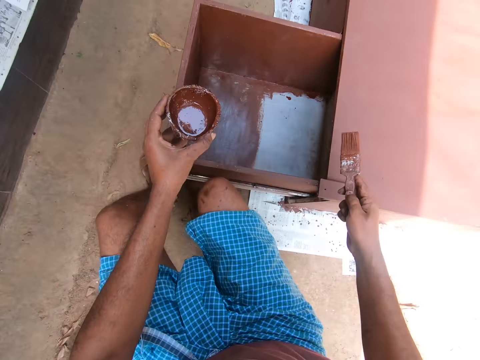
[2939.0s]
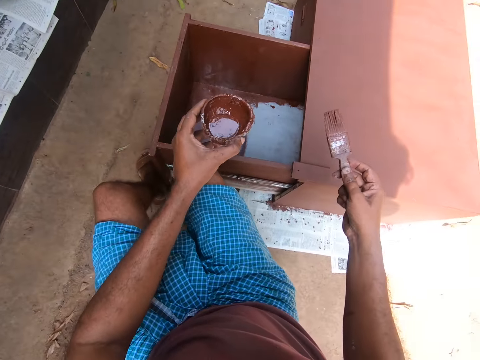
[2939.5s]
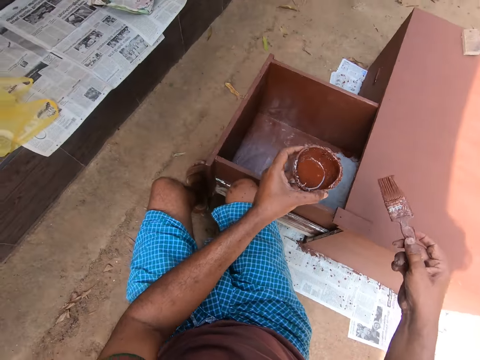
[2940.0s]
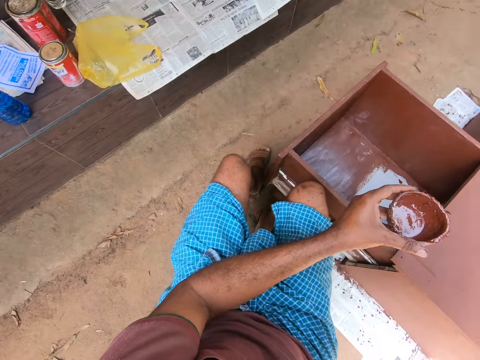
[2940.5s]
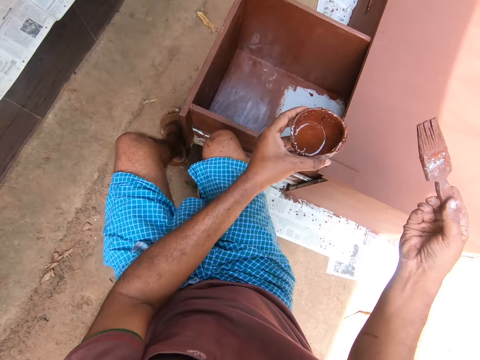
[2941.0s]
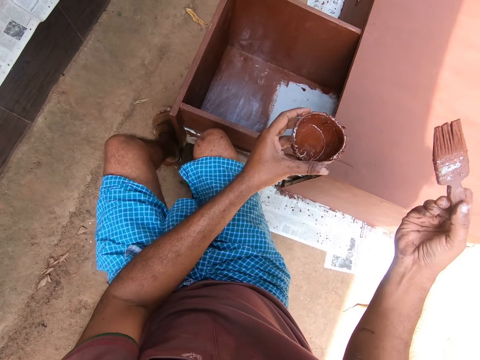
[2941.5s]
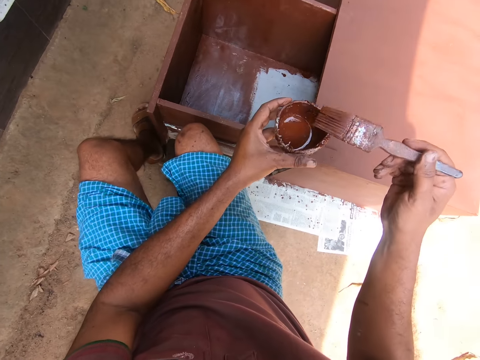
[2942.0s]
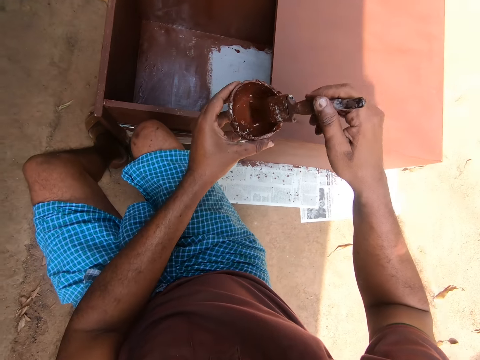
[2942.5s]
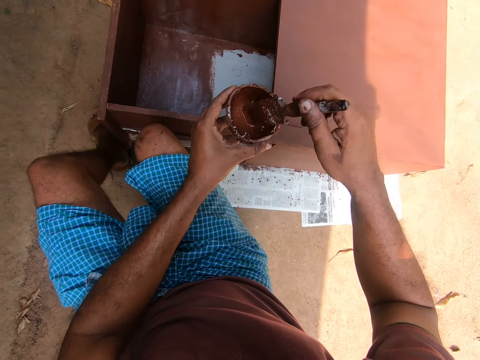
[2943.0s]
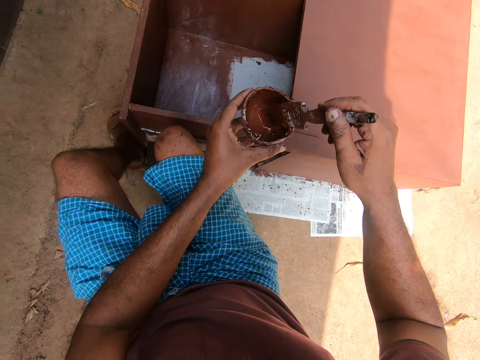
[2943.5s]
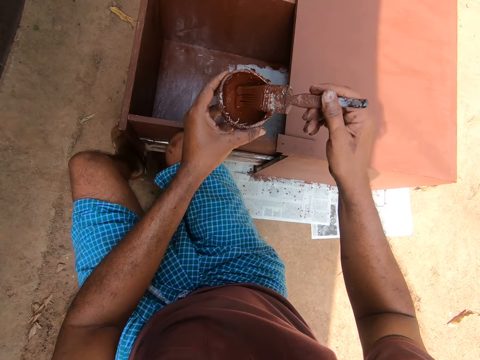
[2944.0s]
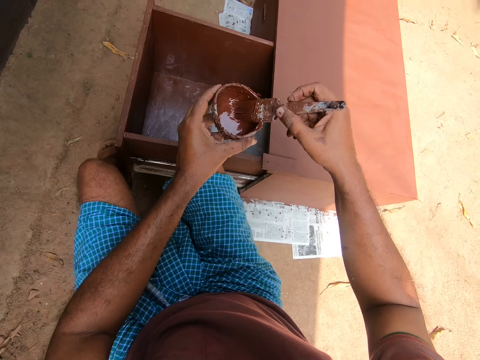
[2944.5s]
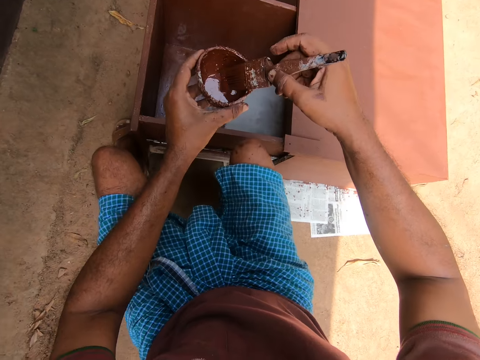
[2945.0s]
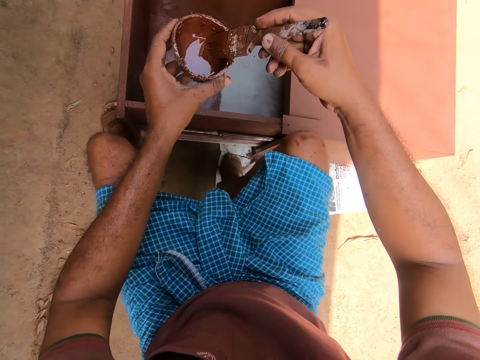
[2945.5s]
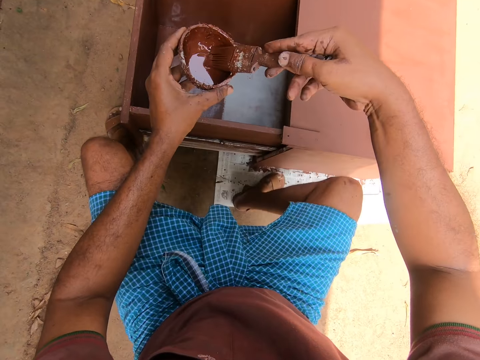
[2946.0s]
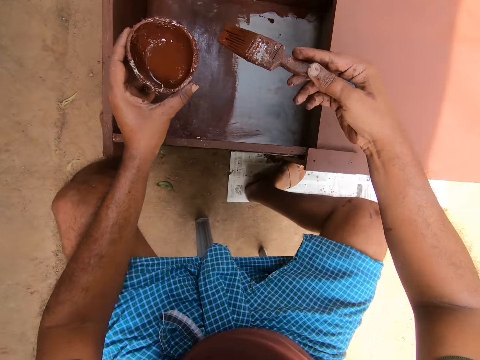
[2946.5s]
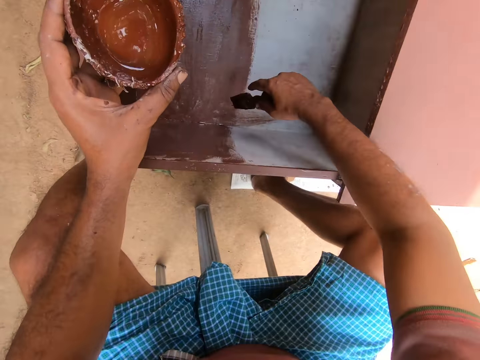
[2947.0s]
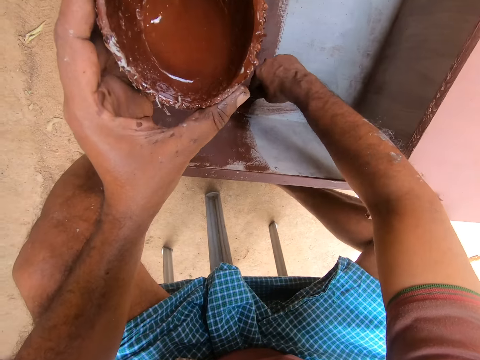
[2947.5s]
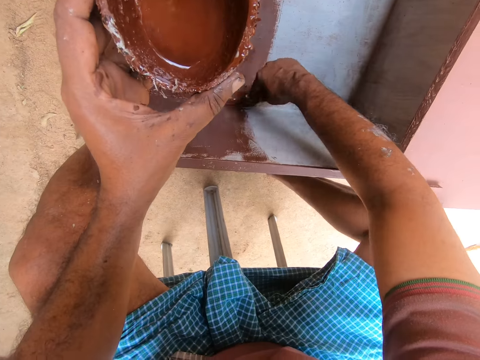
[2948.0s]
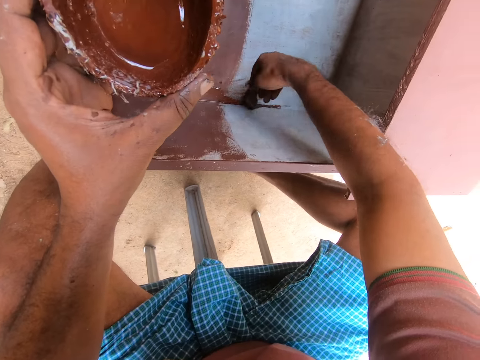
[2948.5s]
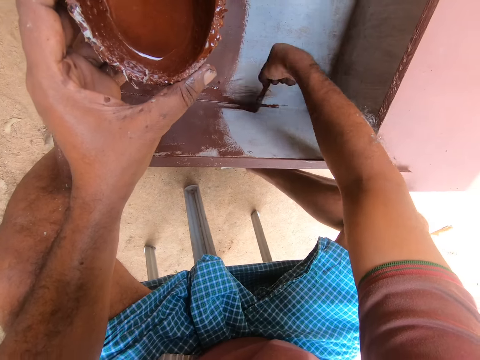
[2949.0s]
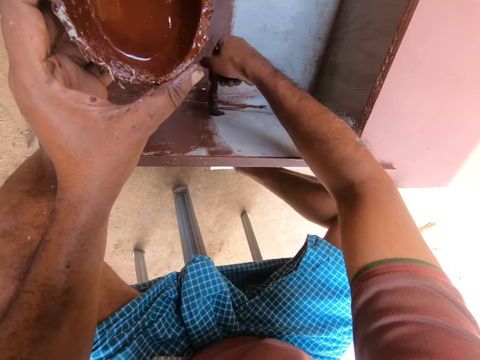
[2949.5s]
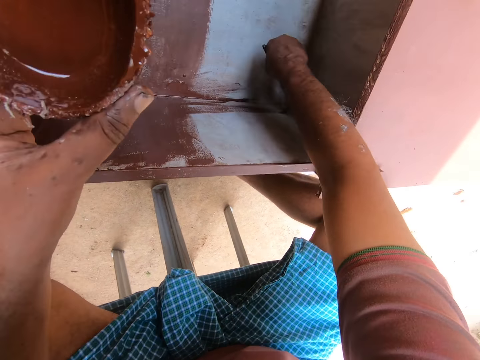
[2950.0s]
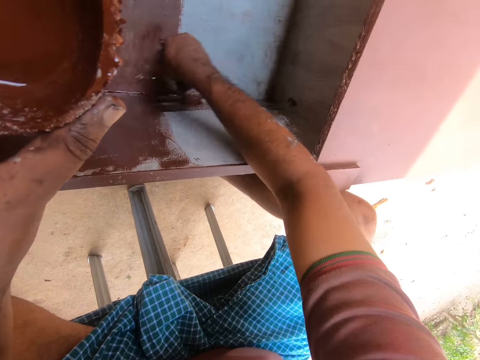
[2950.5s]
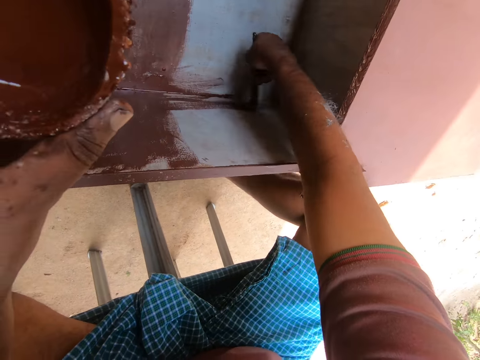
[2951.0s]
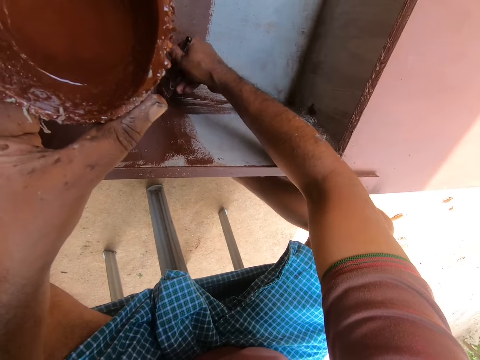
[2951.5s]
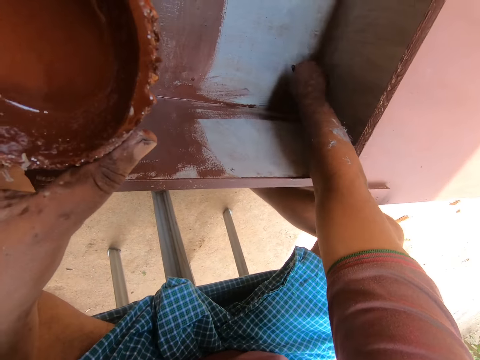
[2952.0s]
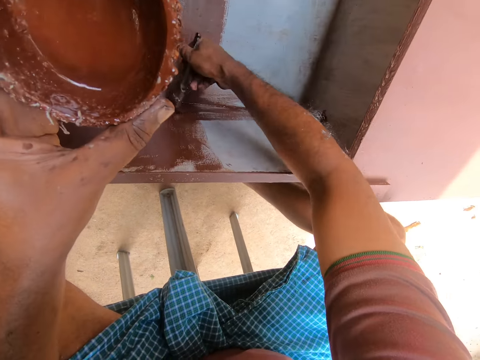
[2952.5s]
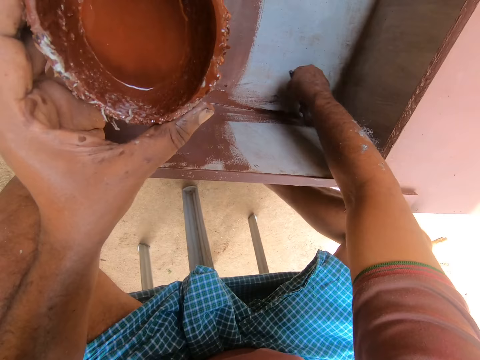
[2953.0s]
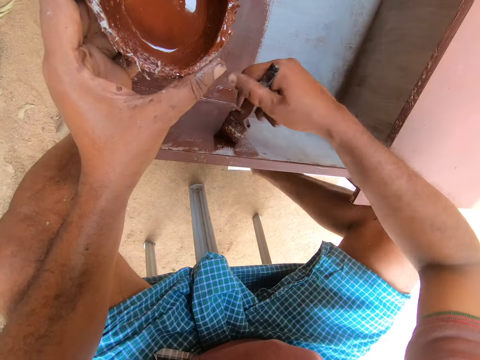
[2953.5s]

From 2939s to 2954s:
The camera wearer takes paint from the cup of paint with the brush in his hand. He paints the inner part of the drawer with the brush.

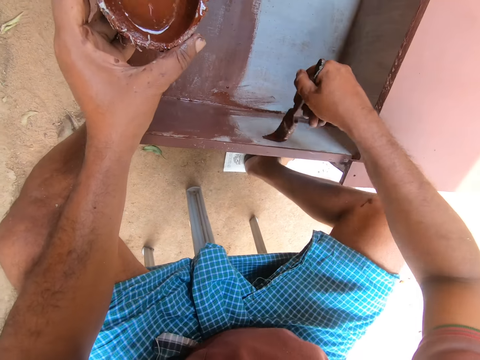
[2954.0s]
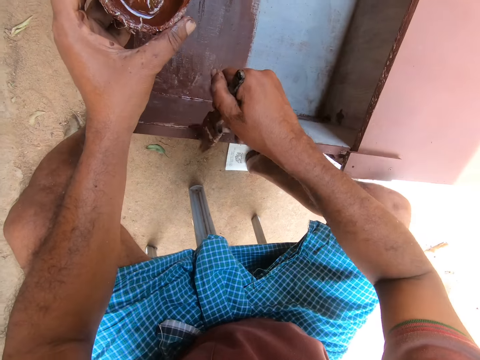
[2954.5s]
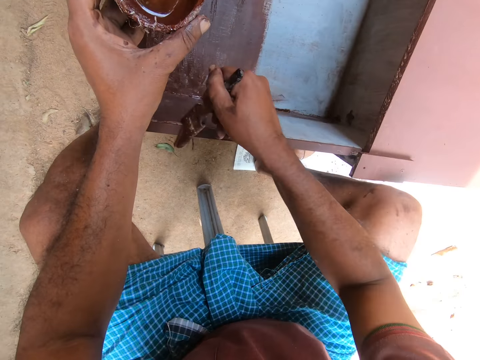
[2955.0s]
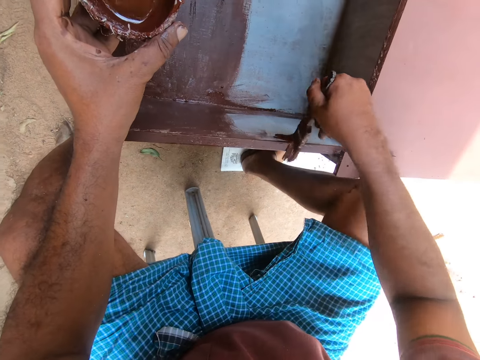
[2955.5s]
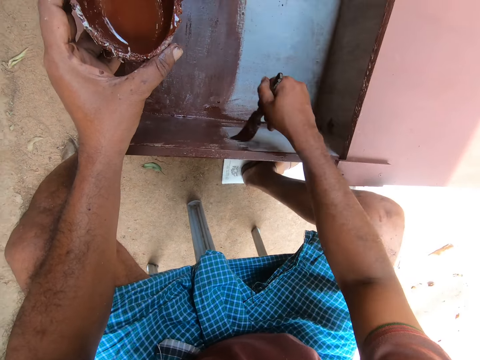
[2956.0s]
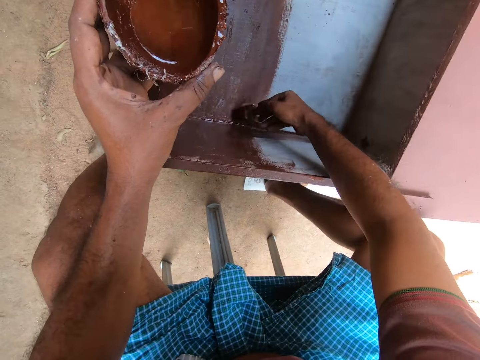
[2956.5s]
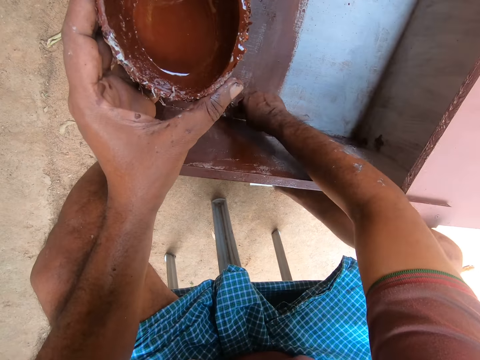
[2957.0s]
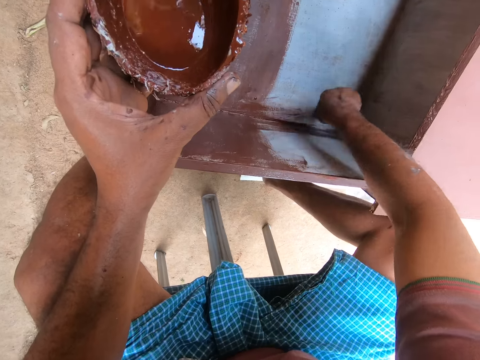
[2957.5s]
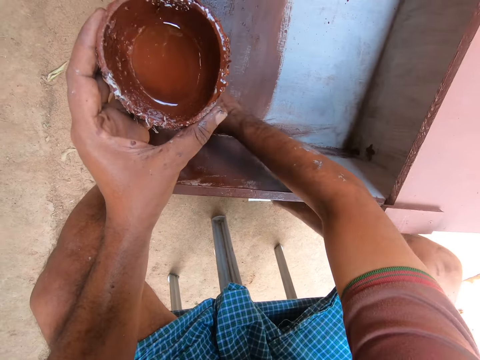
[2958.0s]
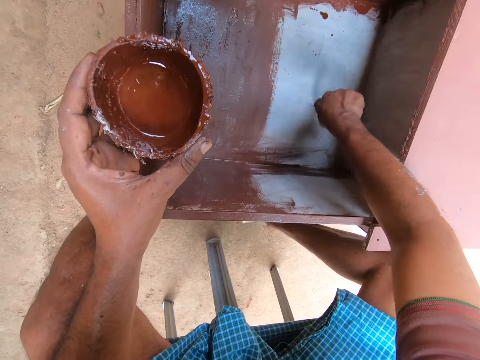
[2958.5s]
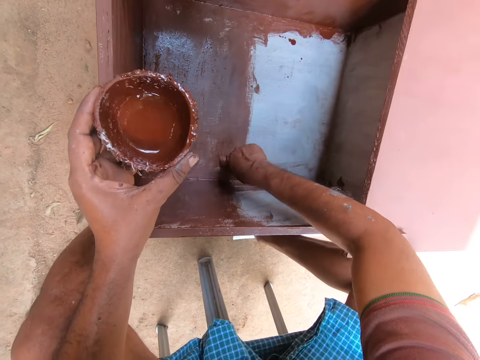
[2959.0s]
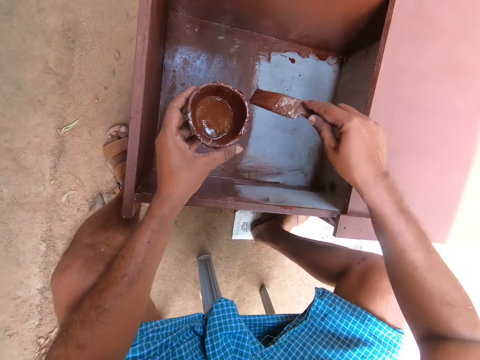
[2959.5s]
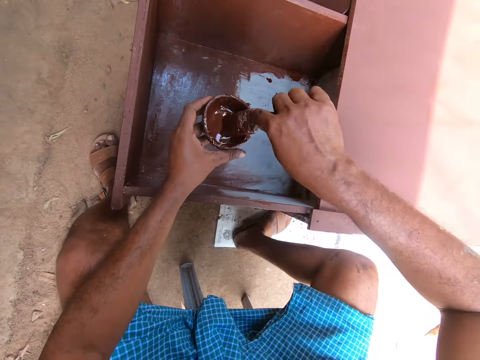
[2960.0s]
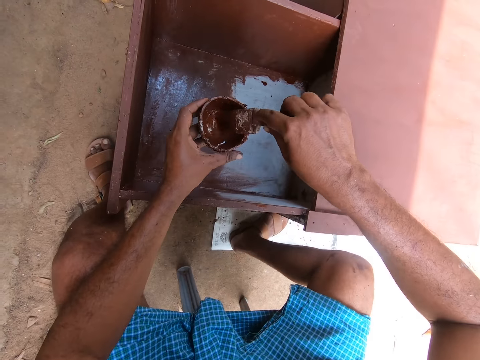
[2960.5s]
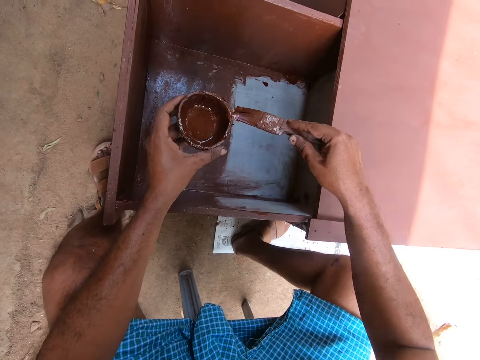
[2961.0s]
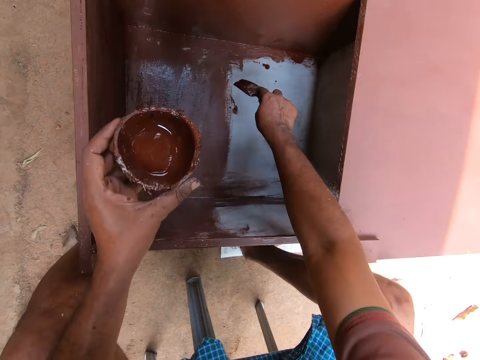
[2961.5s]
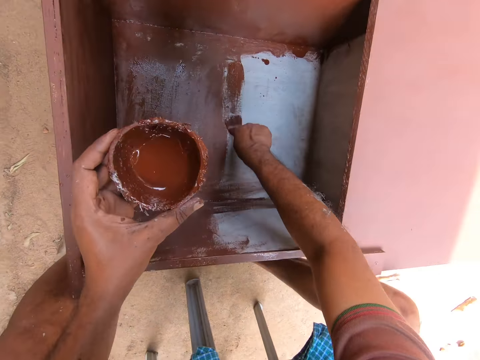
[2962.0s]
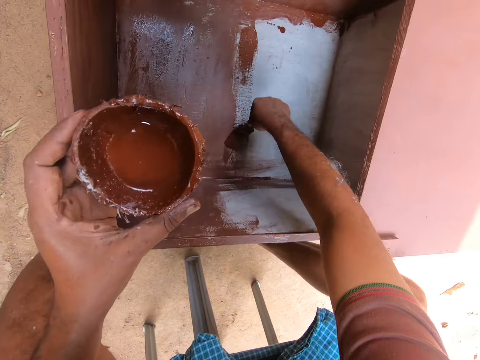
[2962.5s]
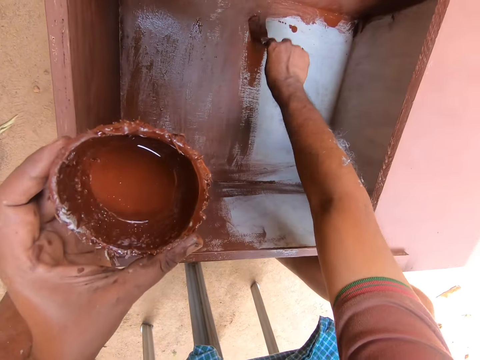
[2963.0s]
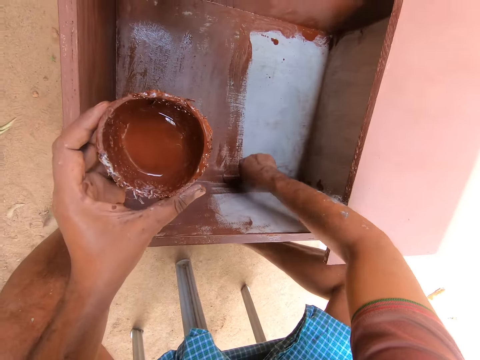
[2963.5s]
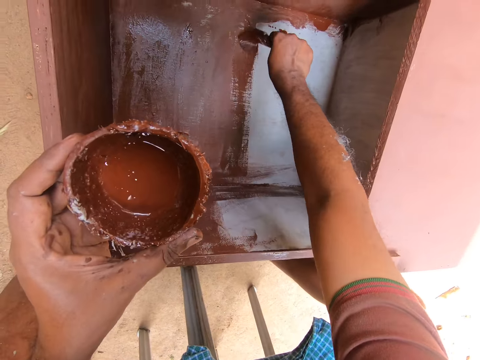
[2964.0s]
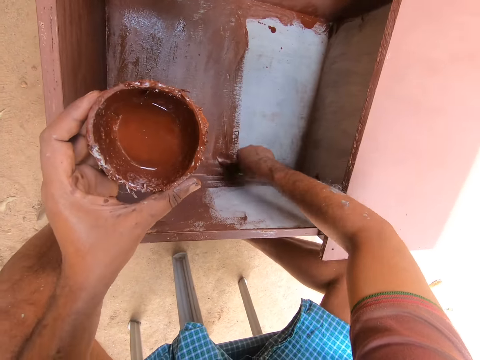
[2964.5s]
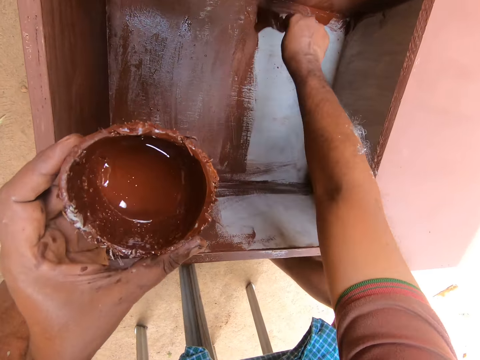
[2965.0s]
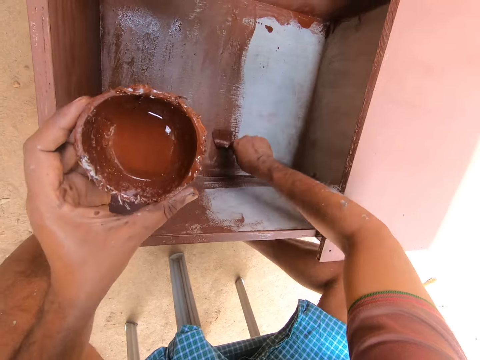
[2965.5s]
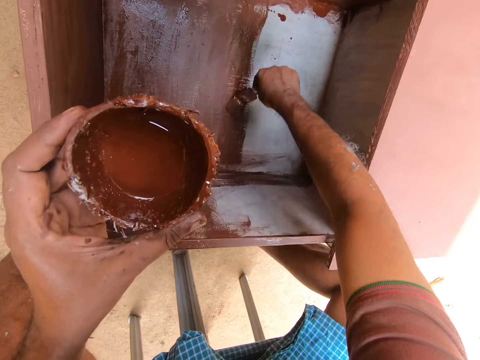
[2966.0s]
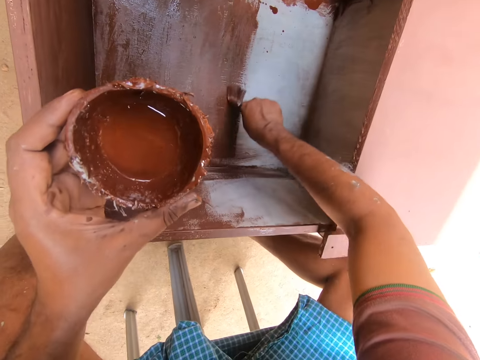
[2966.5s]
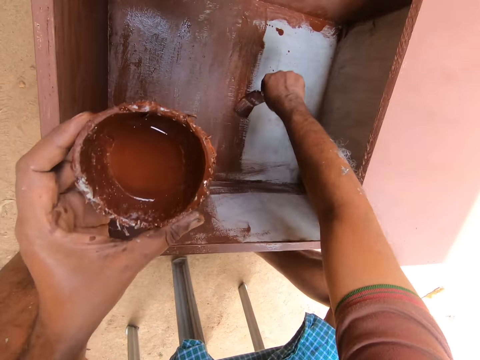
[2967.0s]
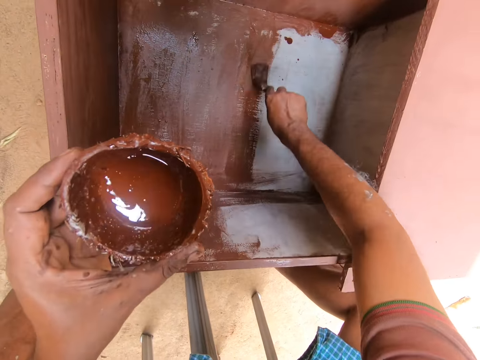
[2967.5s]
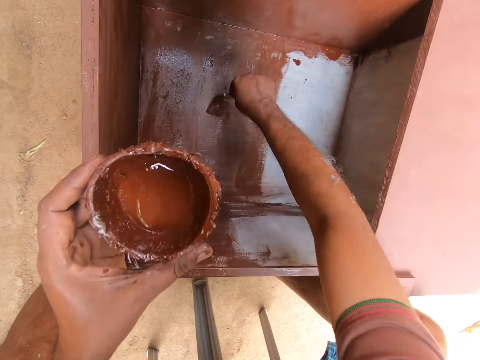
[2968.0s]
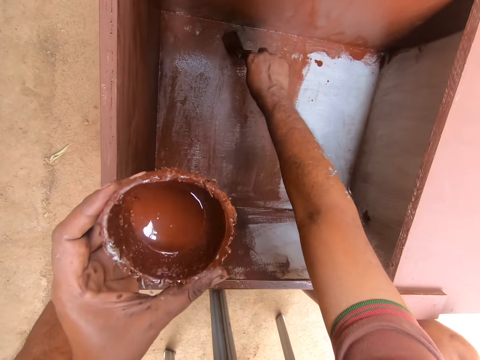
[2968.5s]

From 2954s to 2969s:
The camera wearer takes paint from the cup of paint with the brush in his hand. He paints the inner part of the drawer with the brush.
